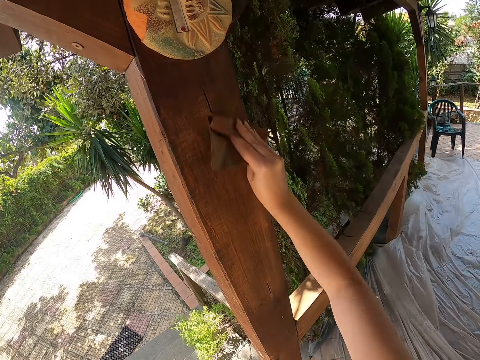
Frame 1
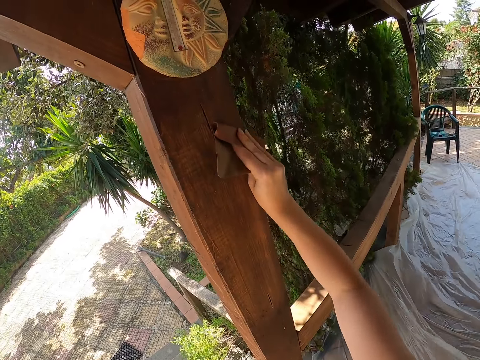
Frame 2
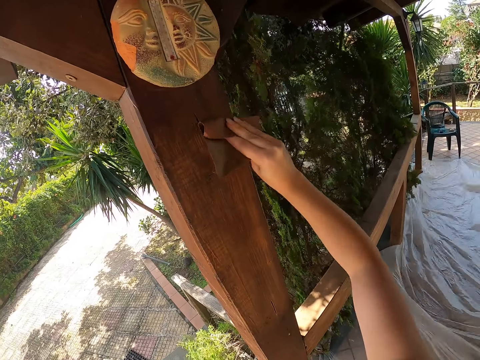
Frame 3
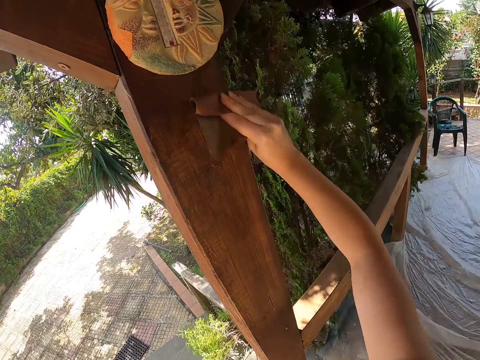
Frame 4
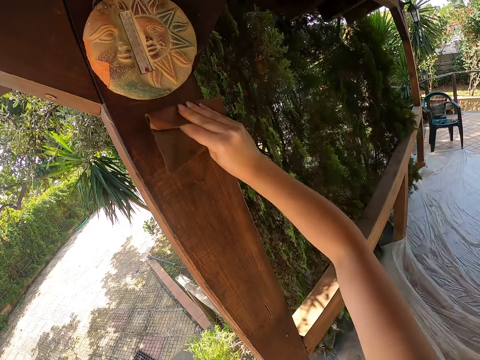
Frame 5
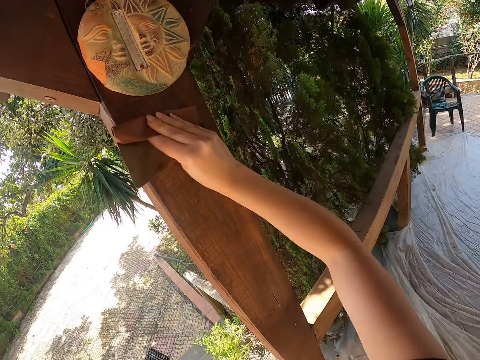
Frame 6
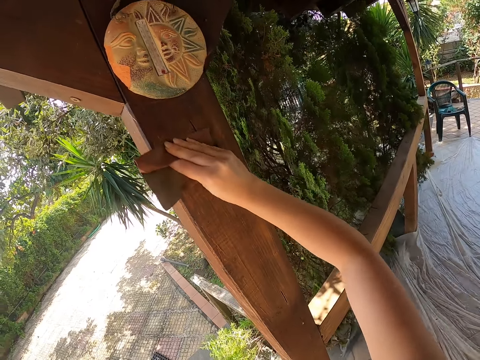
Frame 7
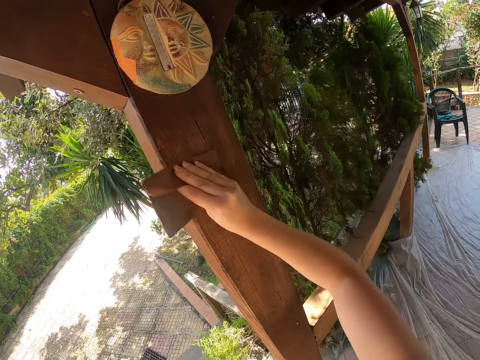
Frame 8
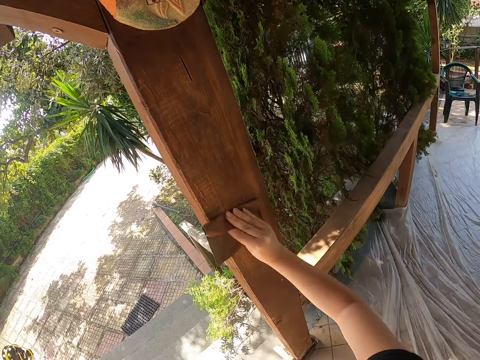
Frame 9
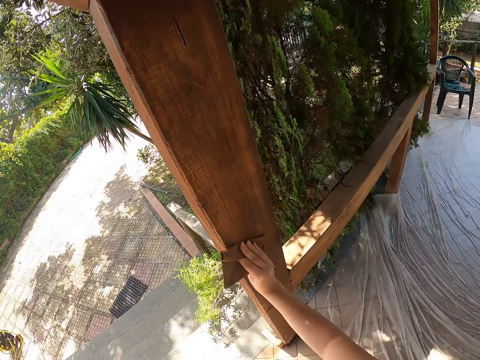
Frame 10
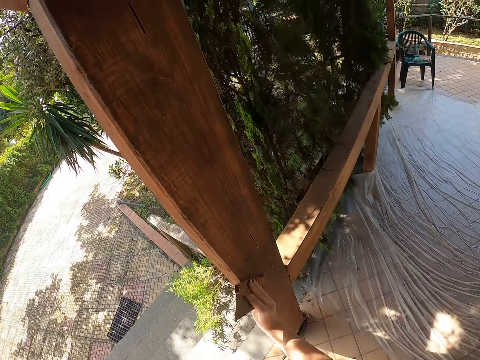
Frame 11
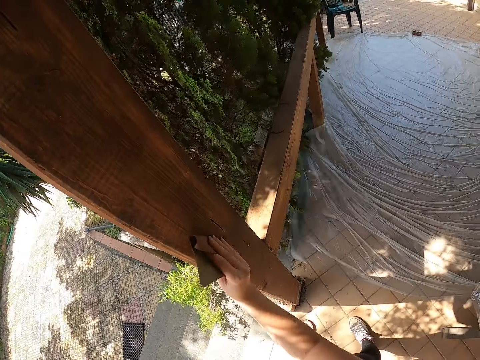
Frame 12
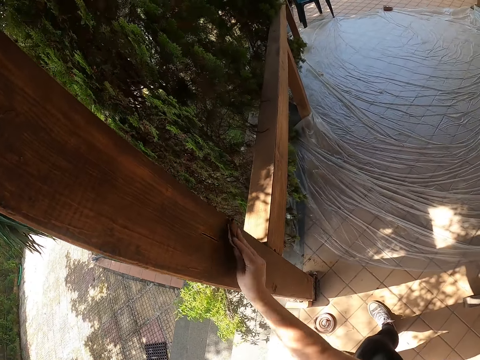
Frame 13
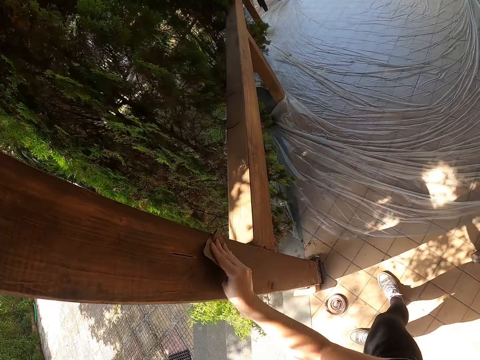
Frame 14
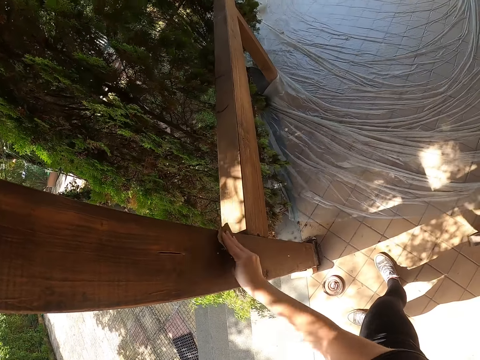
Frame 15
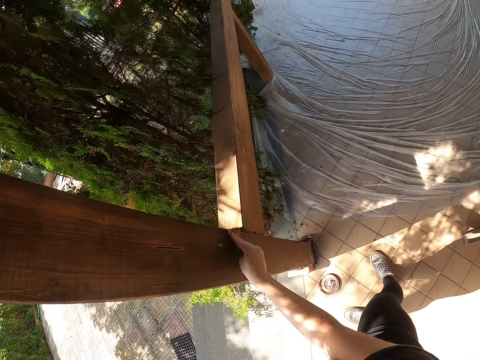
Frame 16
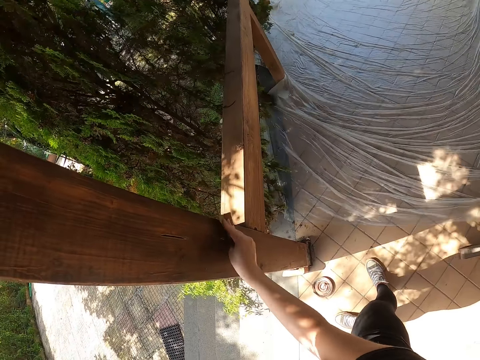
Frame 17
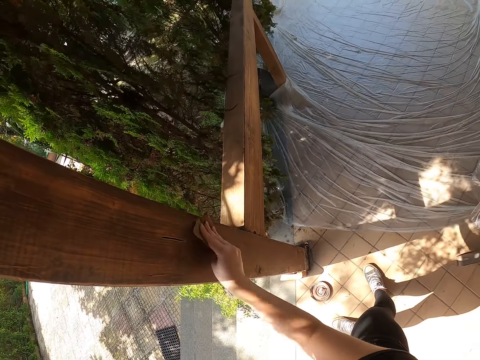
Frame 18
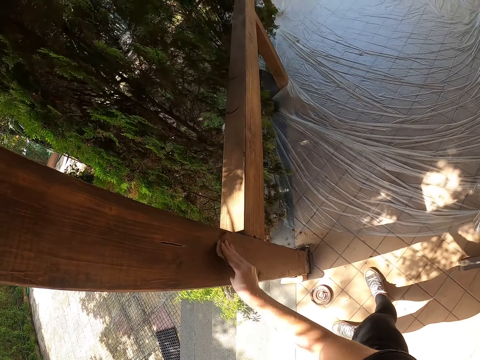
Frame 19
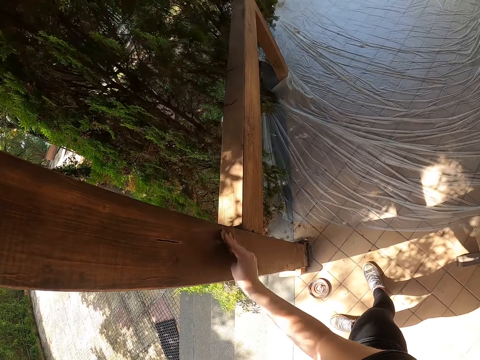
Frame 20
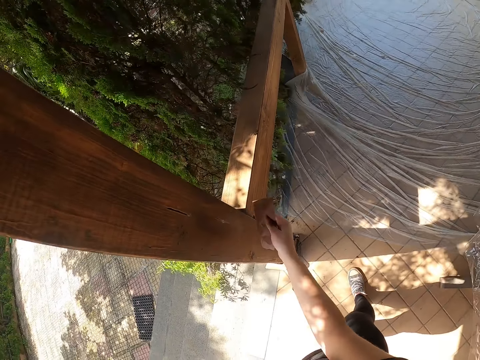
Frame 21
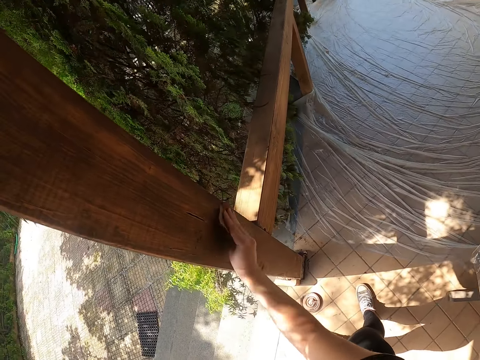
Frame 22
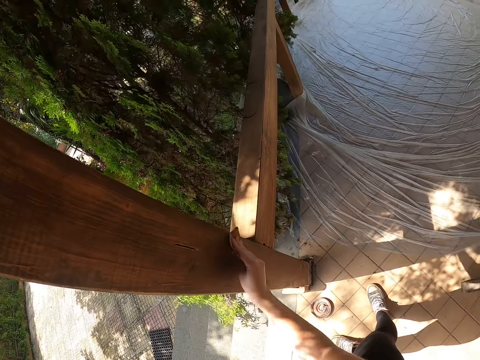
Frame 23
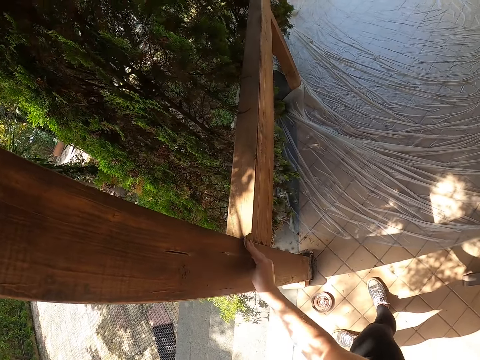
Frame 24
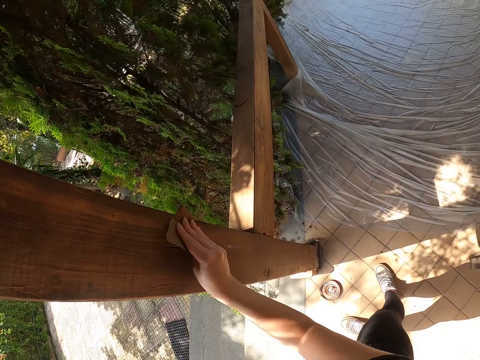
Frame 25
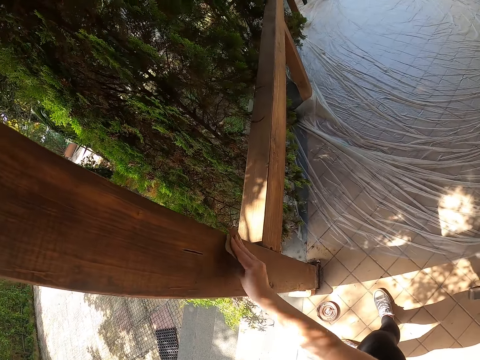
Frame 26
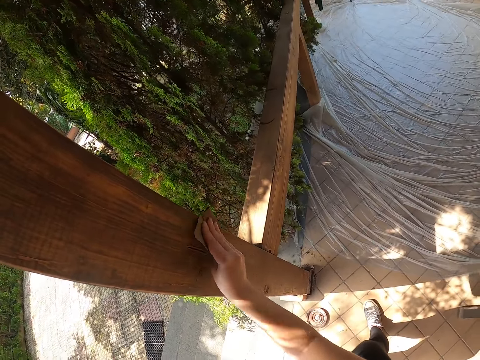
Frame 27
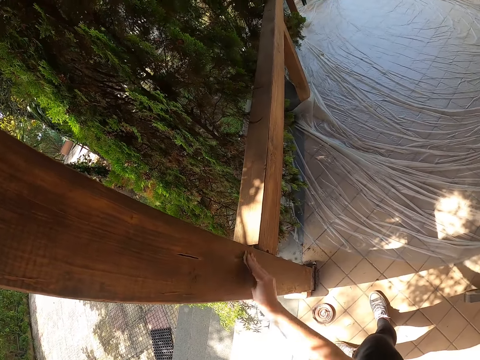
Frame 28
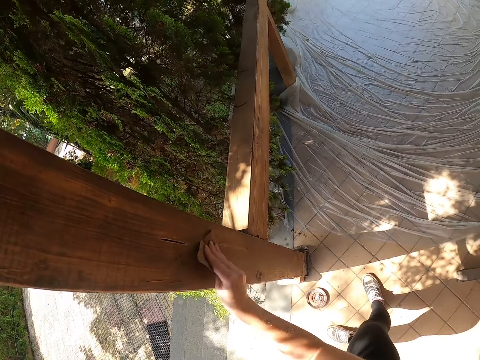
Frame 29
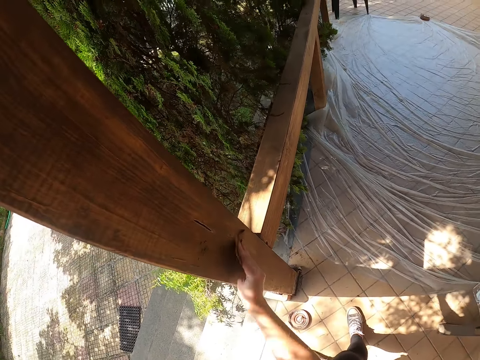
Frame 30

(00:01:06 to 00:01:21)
The camera wearer lifts the sandpaper. They sand the baluster.

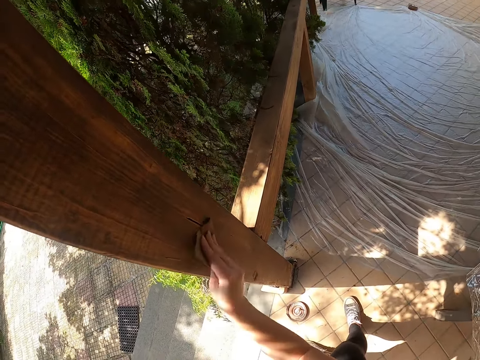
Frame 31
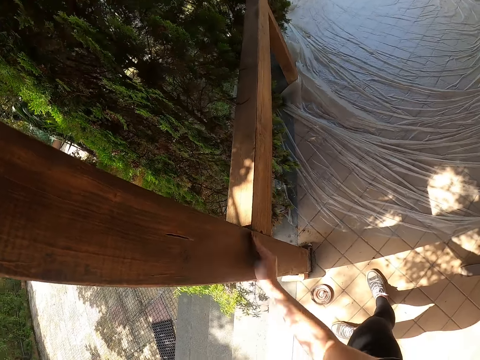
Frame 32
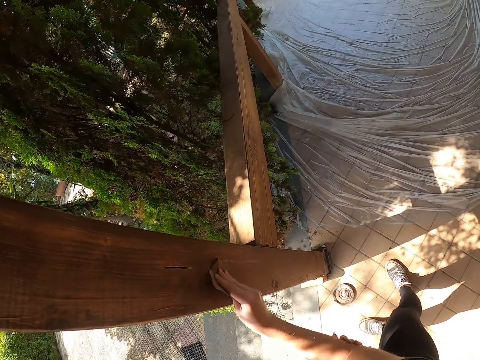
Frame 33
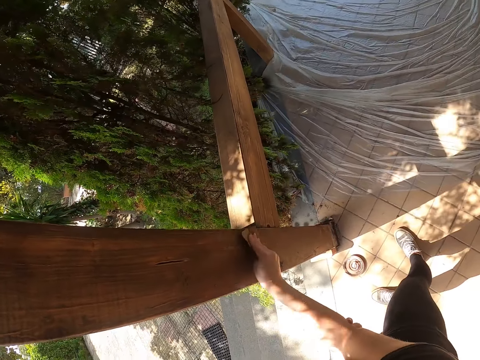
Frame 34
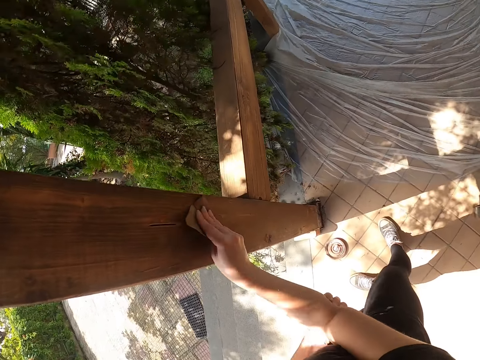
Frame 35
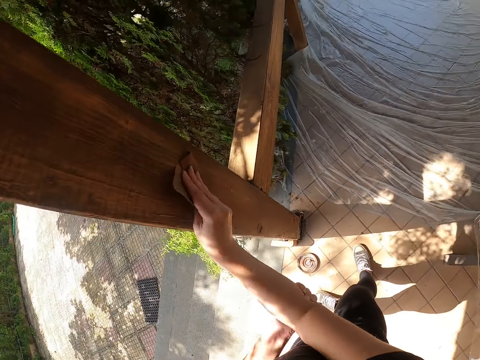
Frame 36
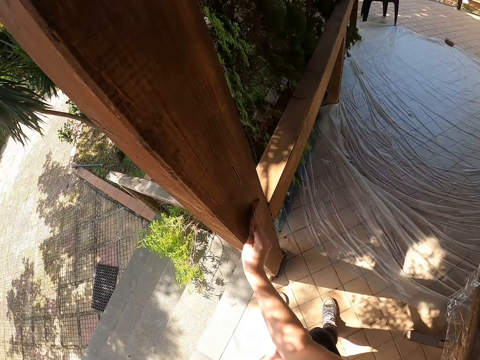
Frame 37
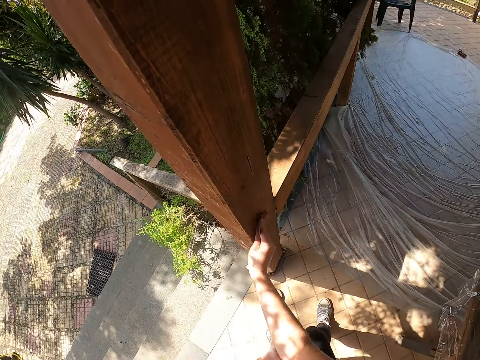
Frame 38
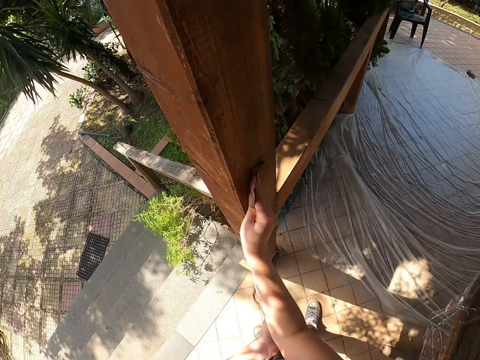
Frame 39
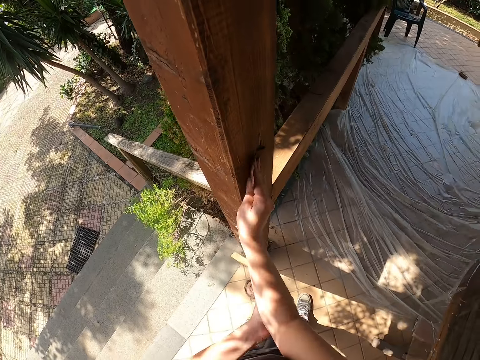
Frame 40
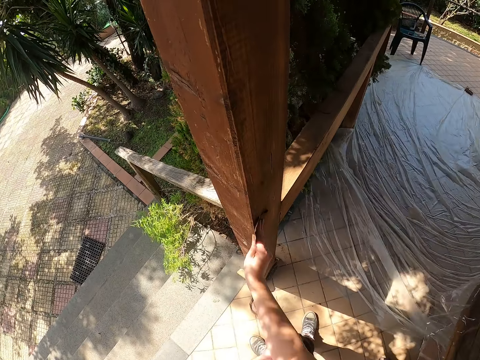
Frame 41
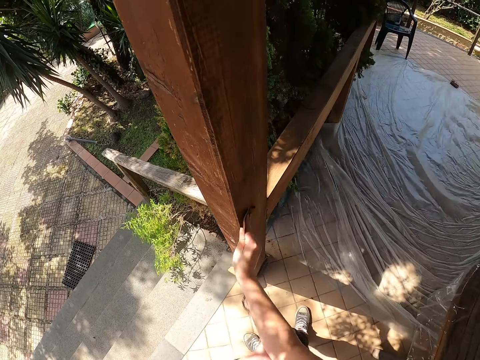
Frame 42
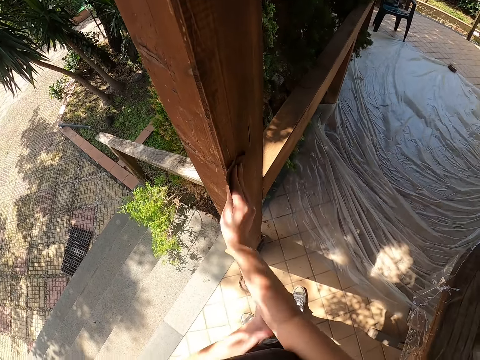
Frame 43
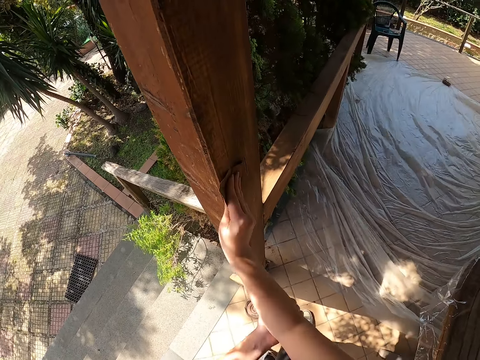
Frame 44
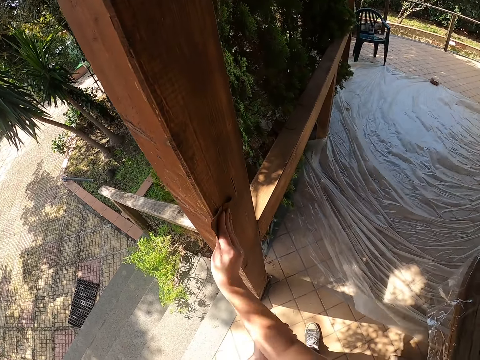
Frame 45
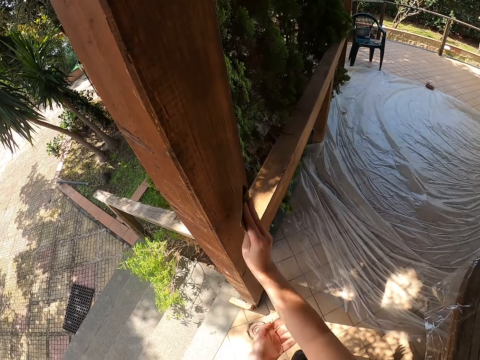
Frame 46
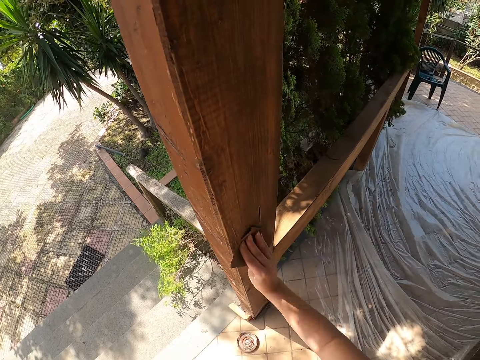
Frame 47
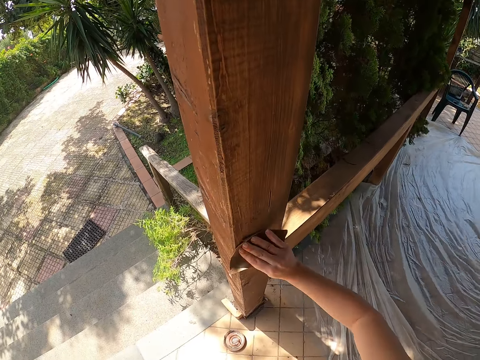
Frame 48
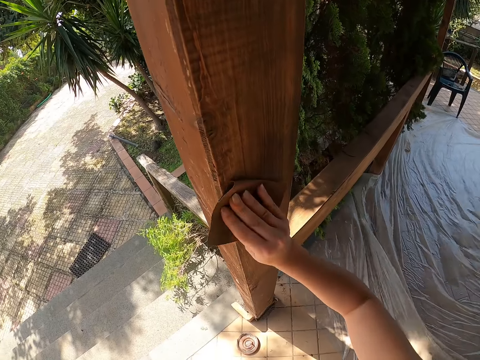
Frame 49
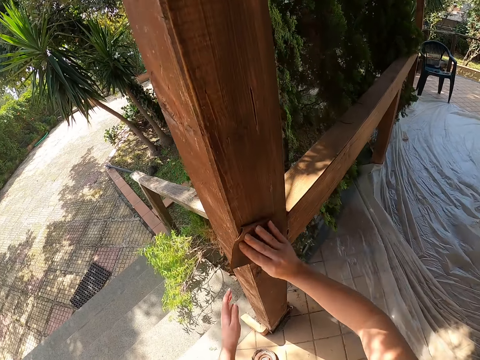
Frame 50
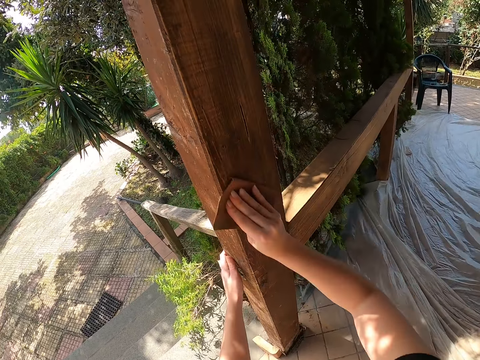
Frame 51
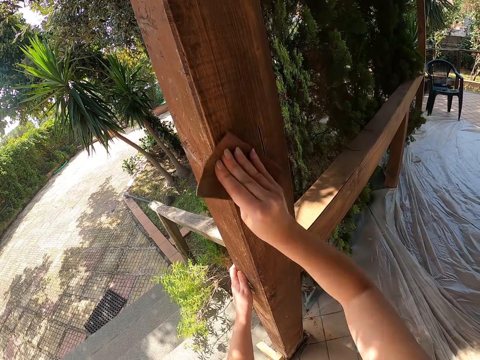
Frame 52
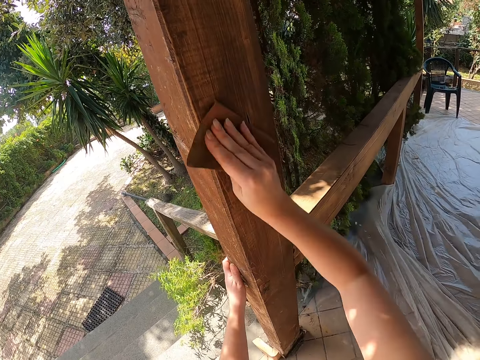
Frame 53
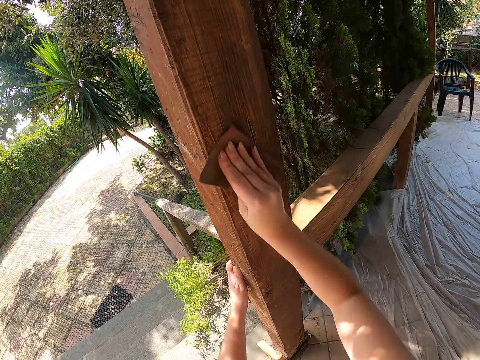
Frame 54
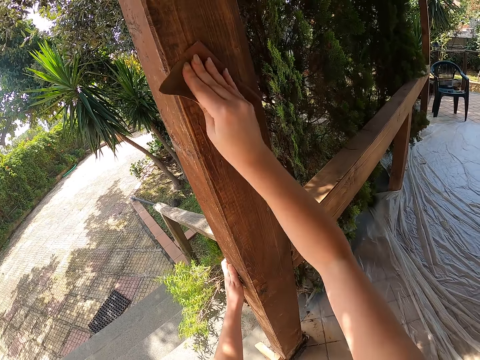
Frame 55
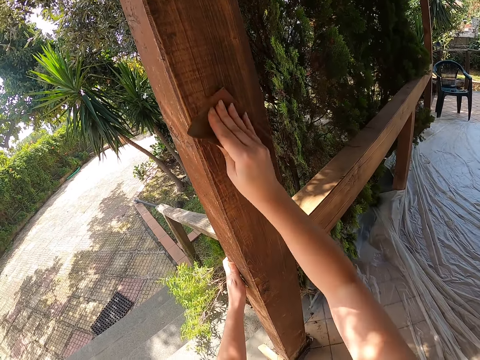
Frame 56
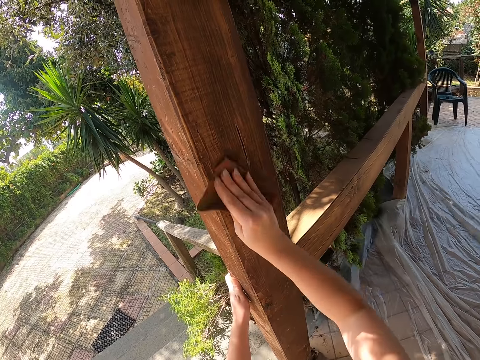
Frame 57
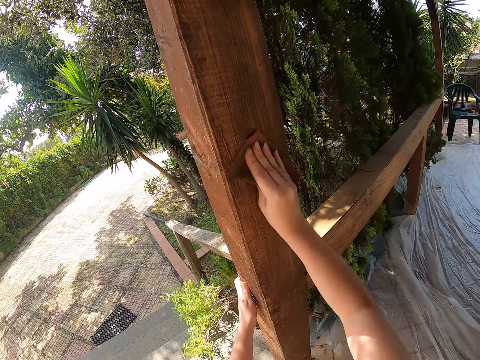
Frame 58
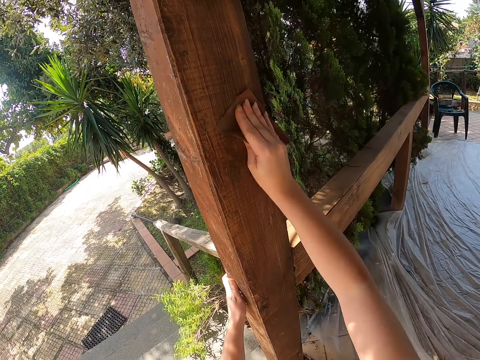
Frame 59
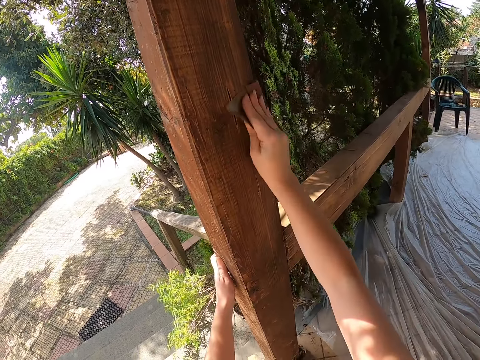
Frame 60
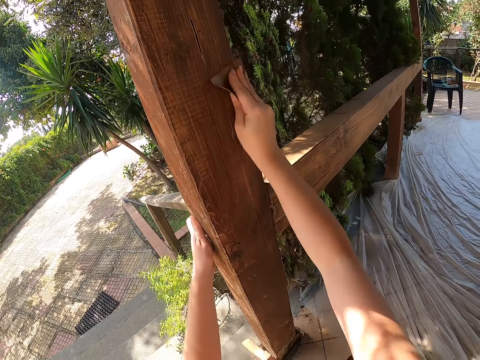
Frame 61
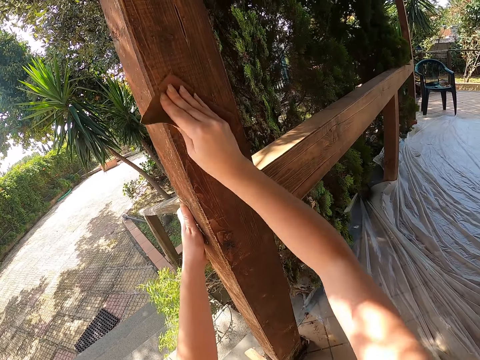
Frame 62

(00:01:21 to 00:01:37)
The camera wearer lifts the sandpaper. They sand the baluster. They place the left hand on the baluster. They sand the baluster. They bend down. They clean the wooden member with the sandpaper.
